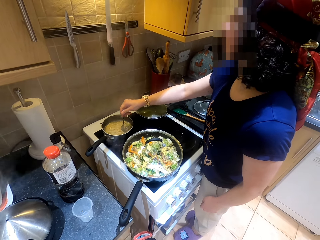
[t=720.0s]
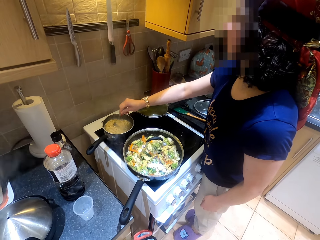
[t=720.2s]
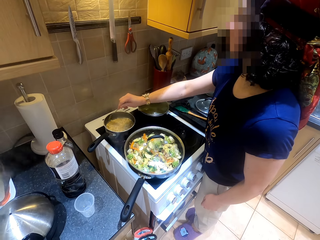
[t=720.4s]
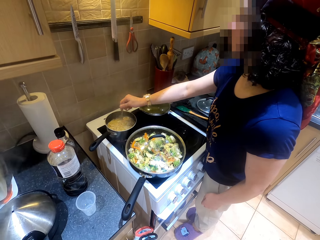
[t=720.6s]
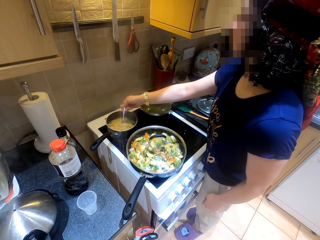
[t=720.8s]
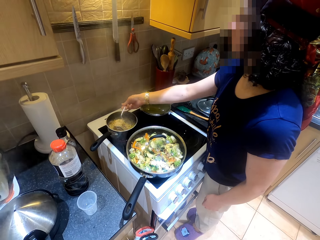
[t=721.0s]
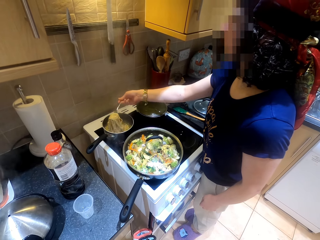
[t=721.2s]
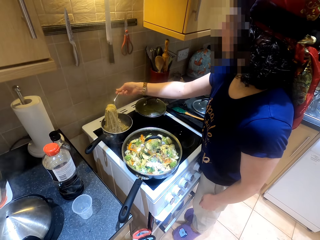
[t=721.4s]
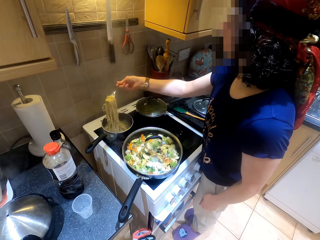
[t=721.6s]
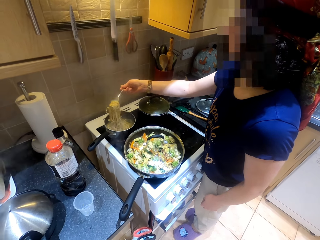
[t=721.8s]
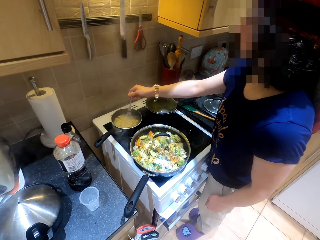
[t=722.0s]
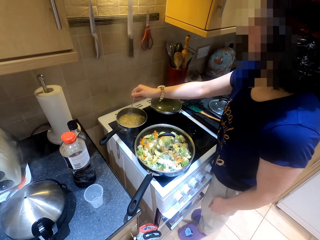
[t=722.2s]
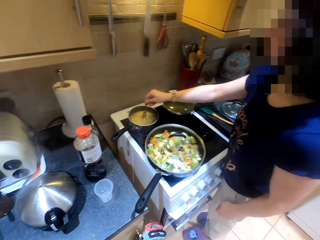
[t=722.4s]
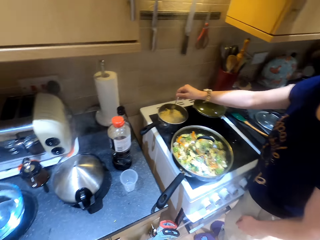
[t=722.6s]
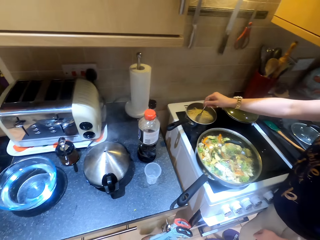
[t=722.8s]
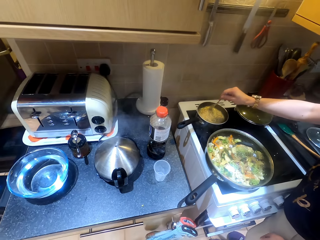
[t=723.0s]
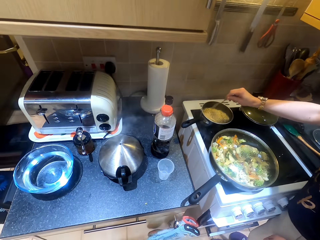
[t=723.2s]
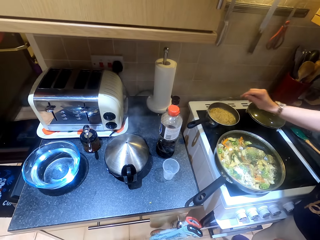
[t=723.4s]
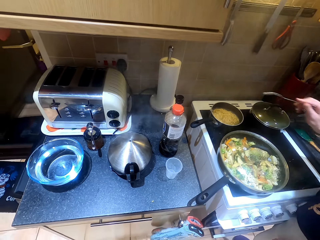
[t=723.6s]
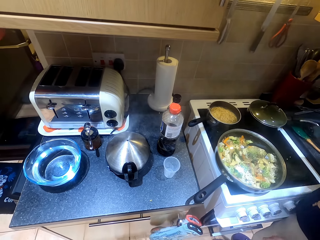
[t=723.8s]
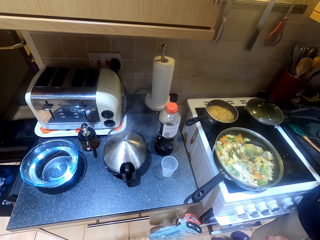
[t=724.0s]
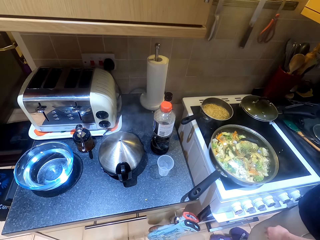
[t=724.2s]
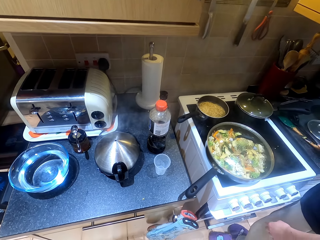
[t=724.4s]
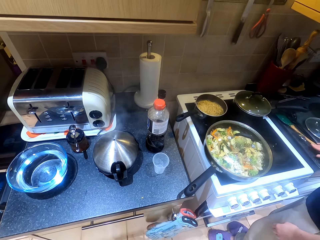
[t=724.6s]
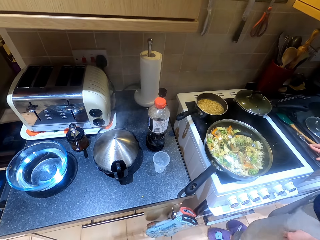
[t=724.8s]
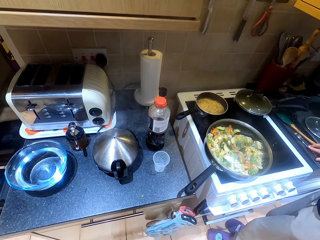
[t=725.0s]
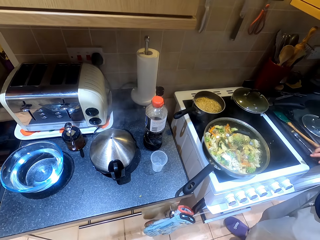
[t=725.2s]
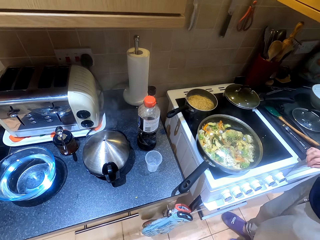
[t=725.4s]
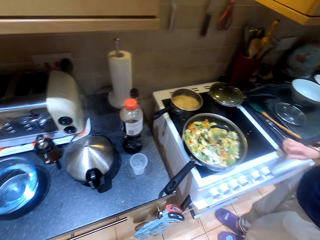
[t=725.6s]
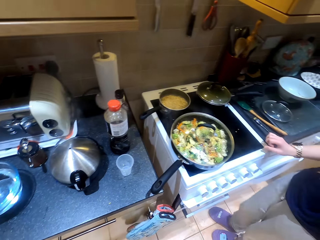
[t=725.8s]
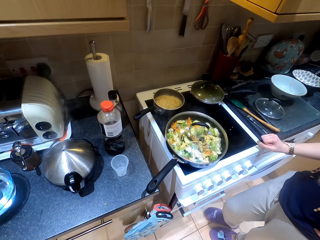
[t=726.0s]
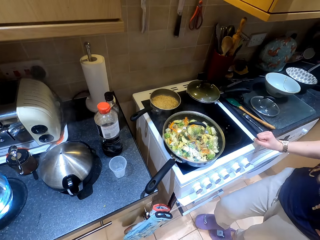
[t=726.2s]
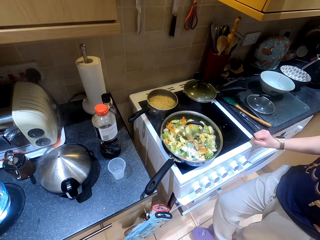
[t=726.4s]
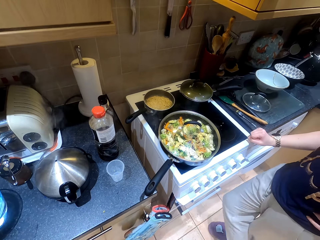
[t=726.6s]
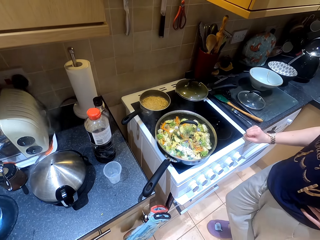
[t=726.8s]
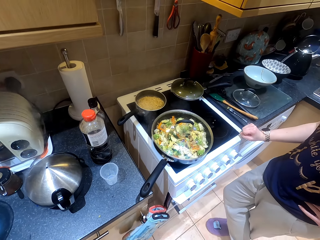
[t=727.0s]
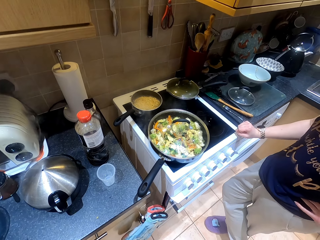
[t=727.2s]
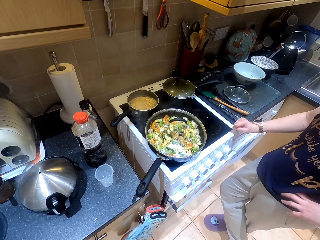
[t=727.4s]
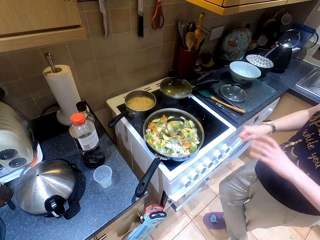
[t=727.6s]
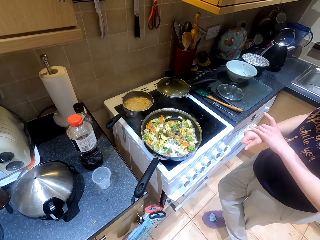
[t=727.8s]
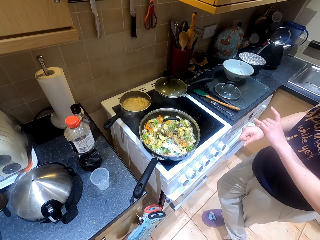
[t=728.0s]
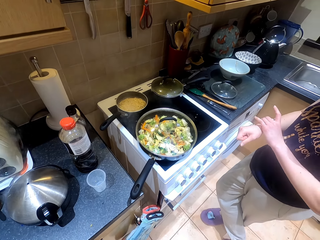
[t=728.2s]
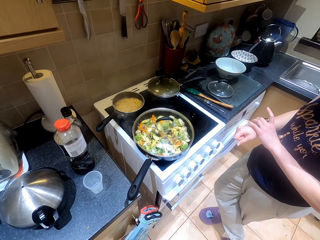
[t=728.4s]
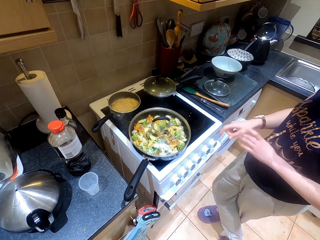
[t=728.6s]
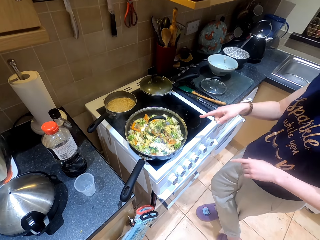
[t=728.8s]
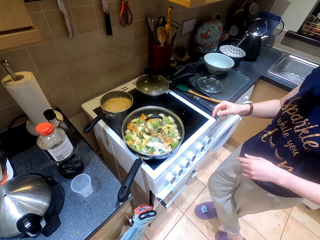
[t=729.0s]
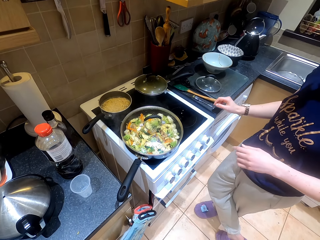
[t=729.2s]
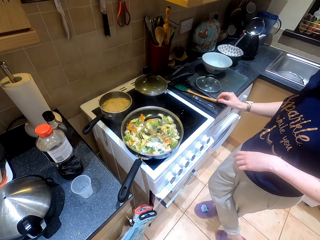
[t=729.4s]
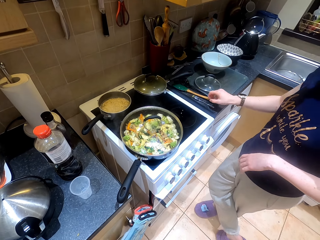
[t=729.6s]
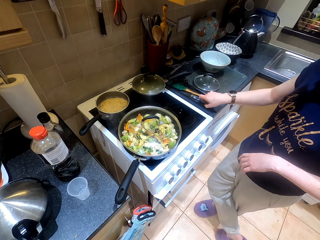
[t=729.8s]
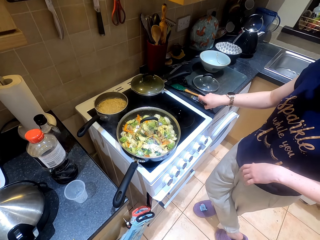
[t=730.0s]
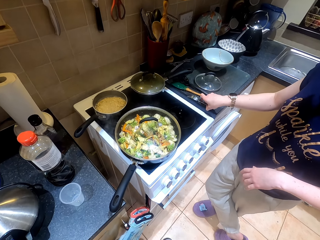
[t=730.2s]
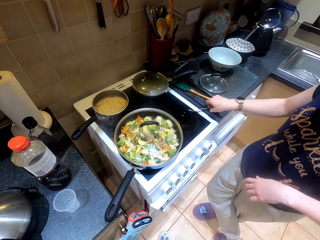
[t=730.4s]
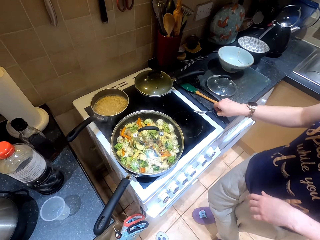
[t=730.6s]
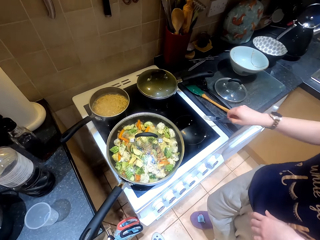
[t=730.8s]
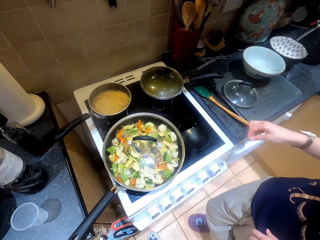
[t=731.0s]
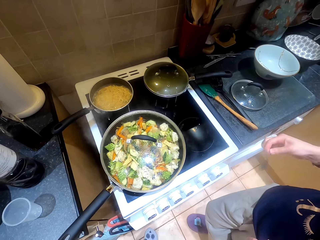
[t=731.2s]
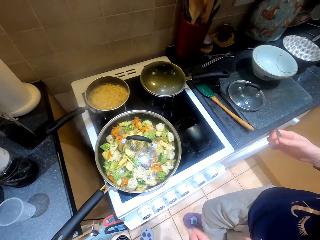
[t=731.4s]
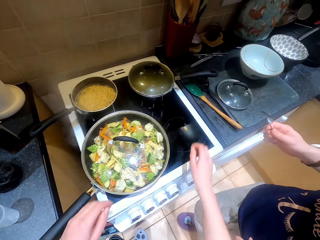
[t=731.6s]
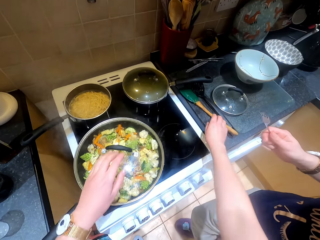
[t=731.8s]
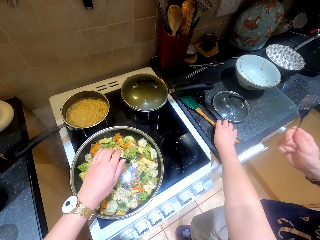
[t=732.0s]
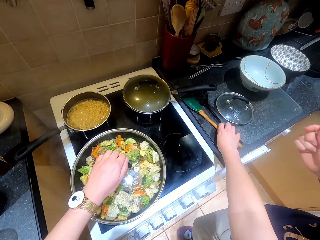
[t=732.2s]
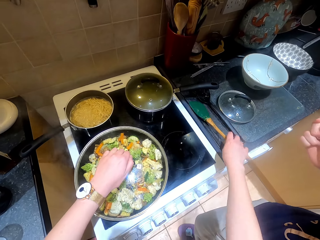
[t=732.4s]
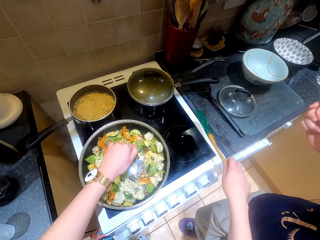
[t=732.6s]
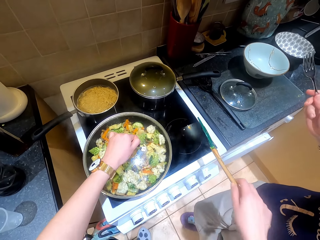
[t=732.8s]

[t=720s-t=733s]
Someone talks to the camera wearer.

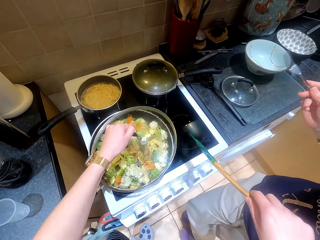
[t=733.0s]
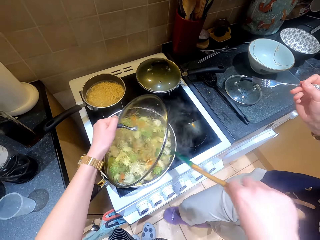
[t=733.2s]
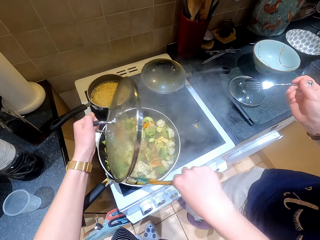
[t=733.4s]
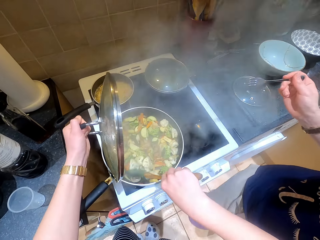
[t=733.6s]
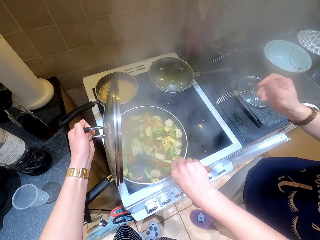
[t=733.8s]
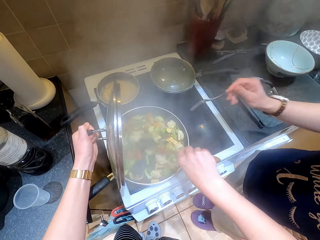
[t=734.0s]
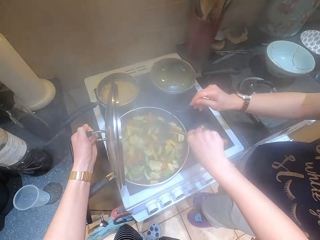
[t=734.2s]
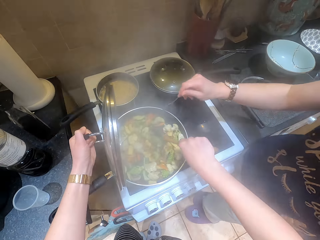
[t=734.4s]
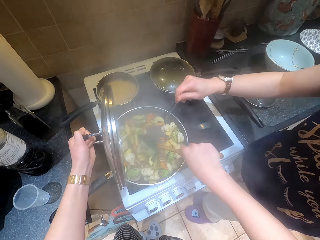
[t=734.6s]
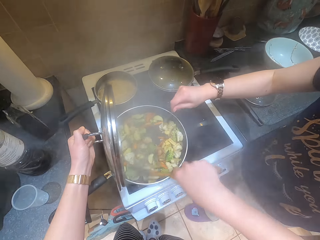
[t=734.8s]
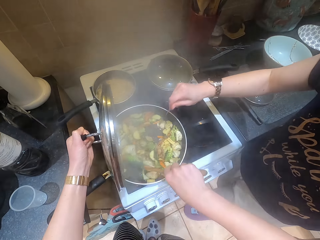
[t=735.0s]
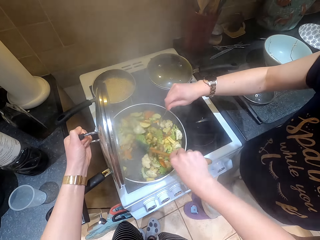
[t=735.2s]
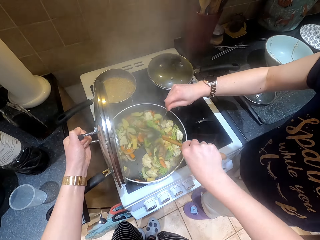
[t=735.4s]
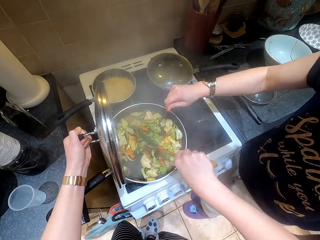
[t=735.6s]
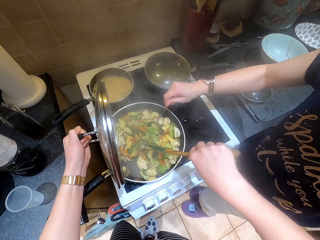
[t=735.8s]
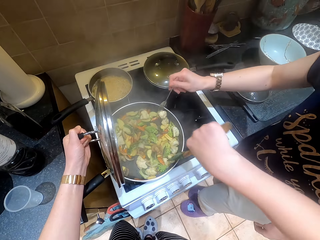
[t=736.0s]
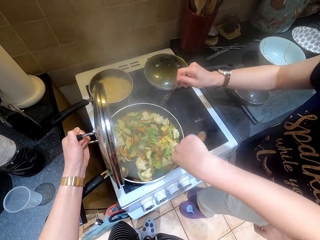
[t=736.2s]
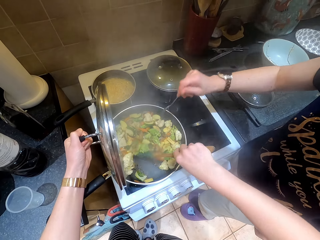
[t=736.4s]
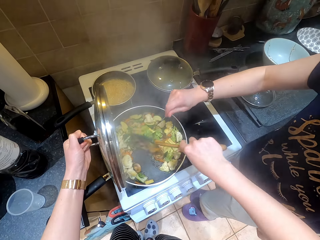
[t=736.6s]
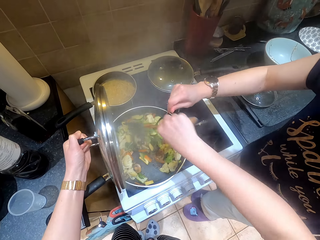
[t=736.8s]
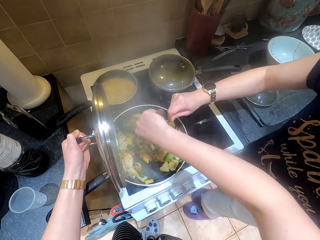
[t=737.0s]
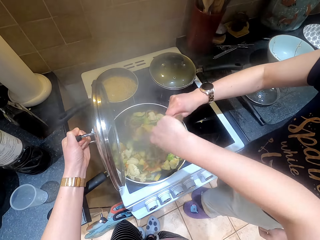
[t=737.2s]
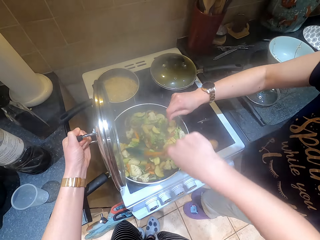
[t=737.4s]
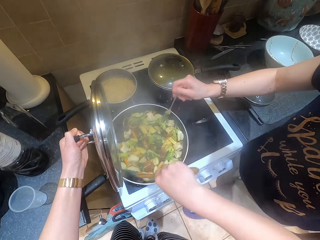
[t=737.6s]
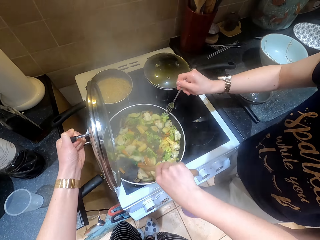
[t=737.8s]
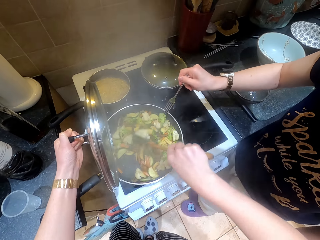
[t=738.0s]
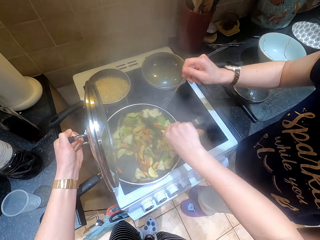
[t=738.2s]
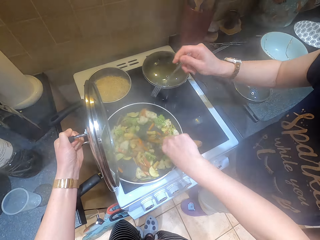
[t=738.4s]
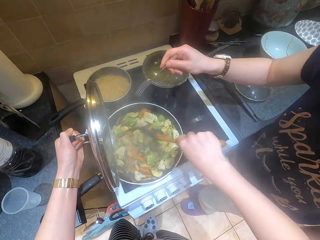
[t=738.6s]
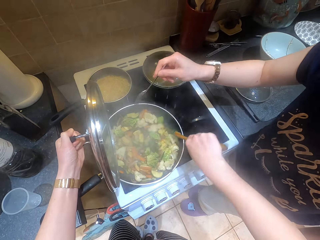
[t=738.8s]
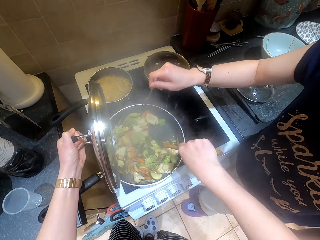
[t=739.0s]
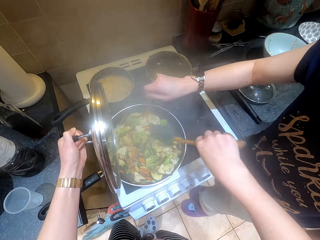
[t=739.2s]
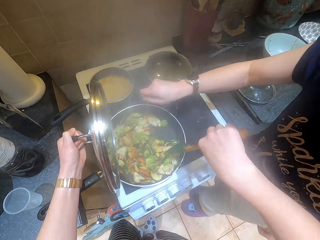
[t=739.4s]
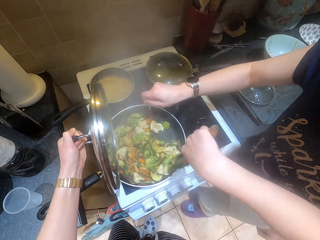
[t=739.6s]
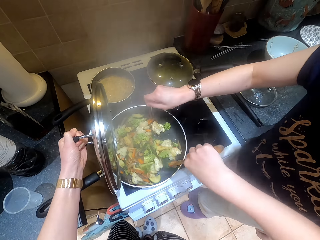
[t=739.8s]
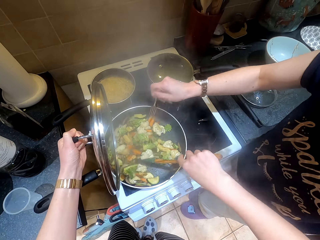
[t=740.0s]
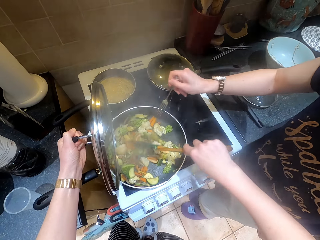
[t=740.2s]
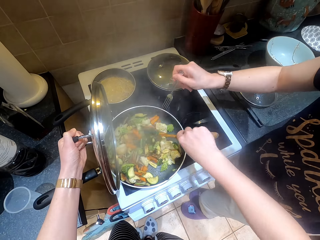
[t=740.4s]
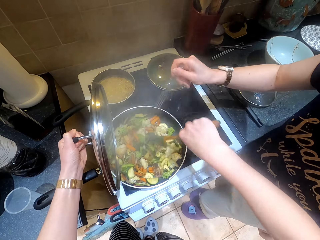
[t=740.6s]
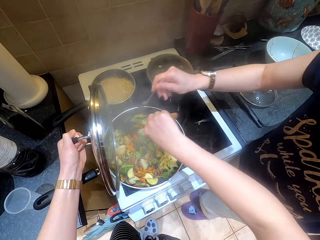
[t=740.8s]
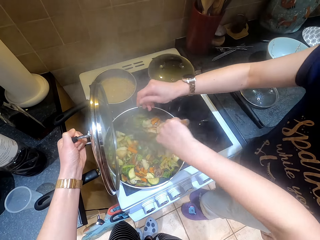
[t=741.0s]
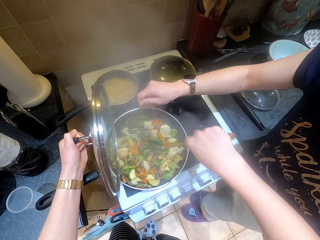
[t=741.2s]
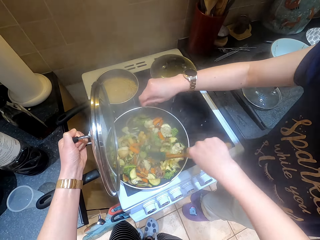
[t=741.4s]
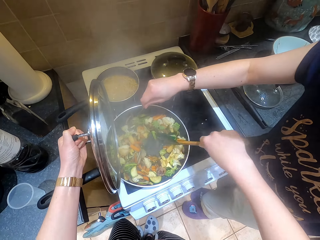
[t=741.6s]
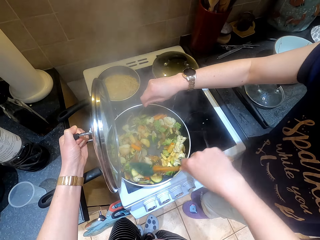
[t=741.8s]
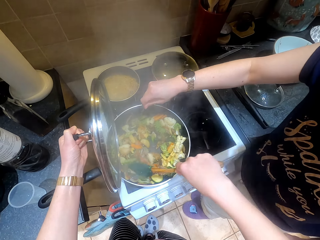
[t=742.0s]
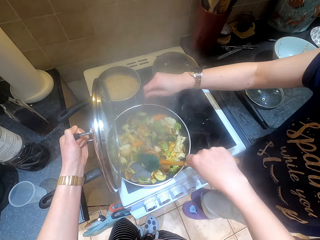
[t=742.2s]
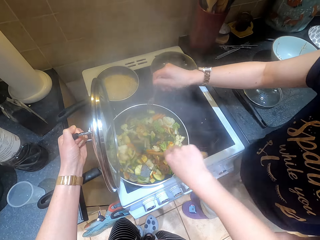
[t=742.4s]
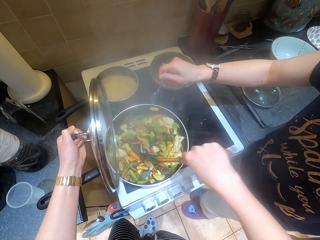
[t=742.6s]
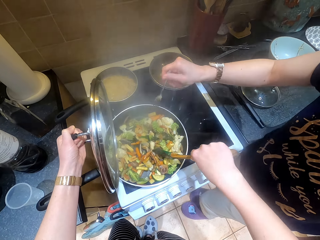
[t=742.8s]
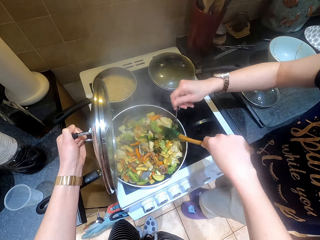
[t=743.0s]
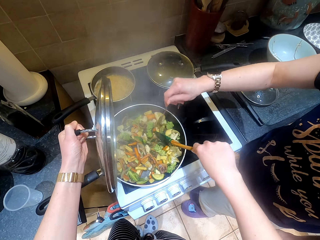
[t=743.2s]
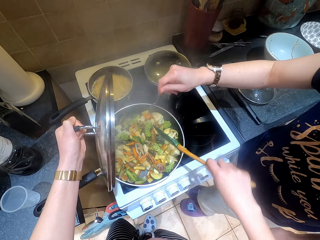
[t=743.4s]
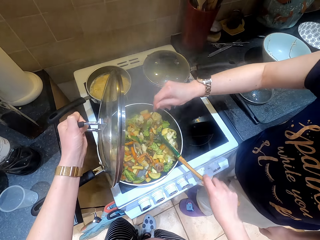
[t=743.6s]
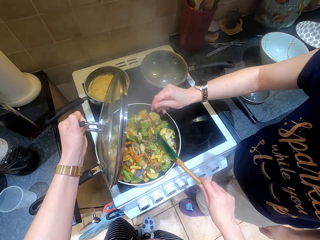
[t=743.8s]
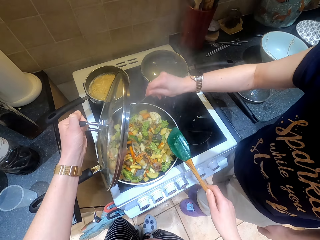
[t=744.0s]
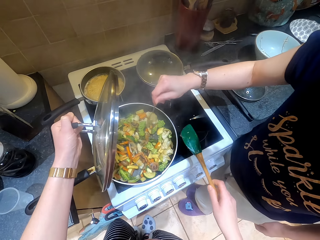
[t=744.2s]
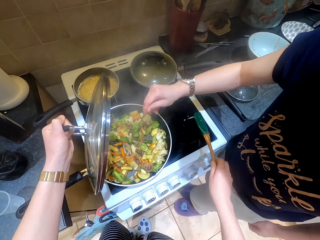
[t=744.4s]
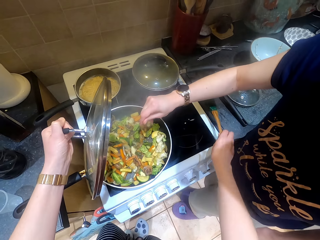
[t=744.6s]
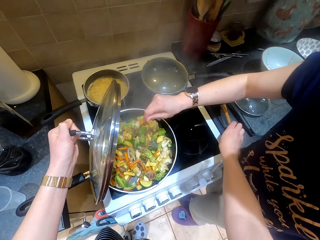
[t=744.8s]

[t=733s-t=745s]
The camera wearer opens and mixes the food. Someone takes food with a fork from the pan.
